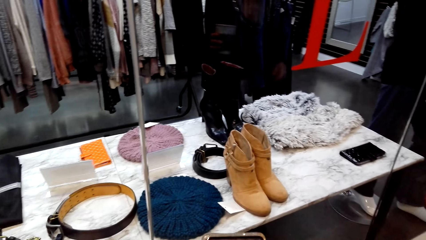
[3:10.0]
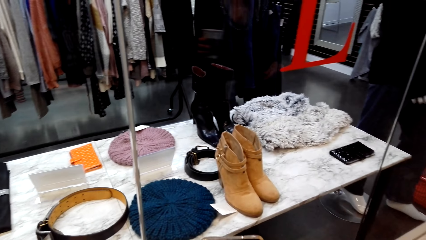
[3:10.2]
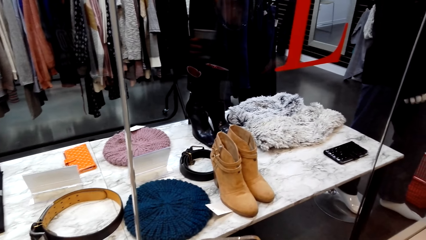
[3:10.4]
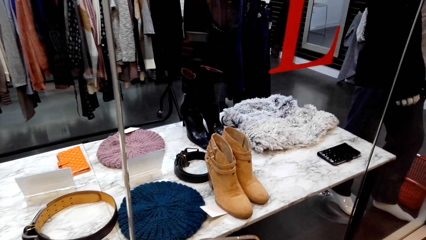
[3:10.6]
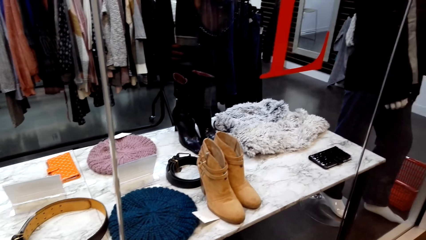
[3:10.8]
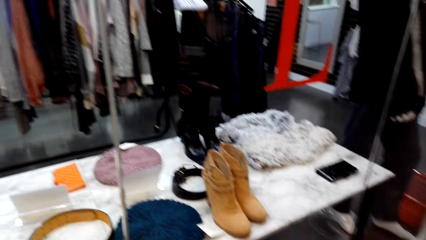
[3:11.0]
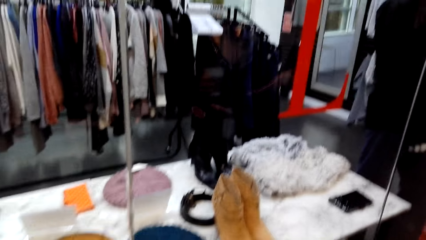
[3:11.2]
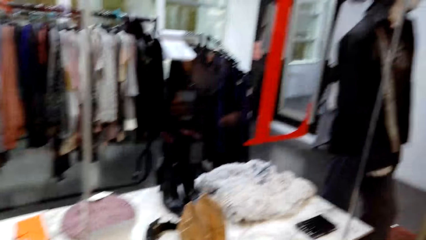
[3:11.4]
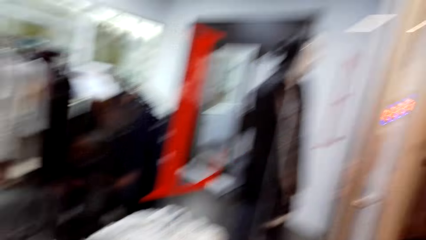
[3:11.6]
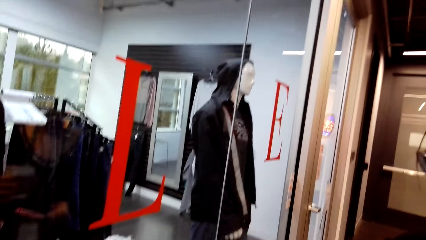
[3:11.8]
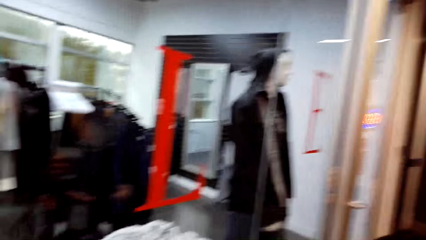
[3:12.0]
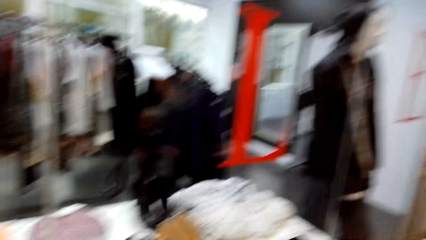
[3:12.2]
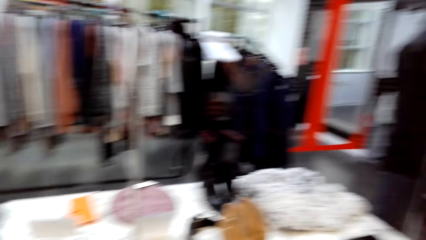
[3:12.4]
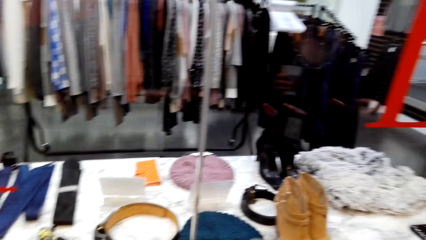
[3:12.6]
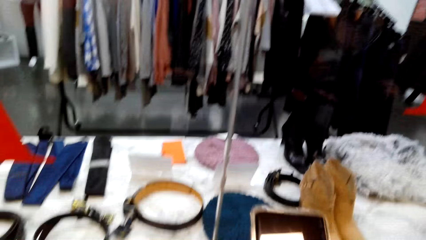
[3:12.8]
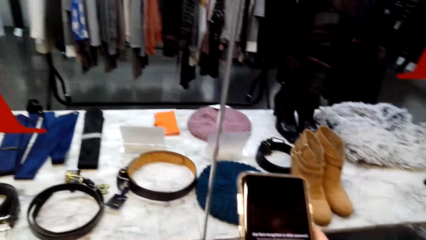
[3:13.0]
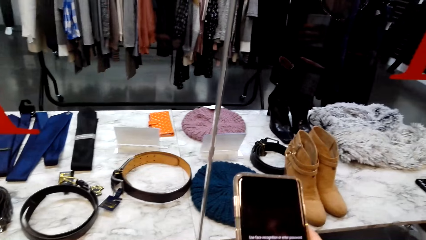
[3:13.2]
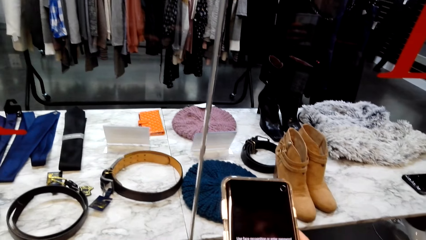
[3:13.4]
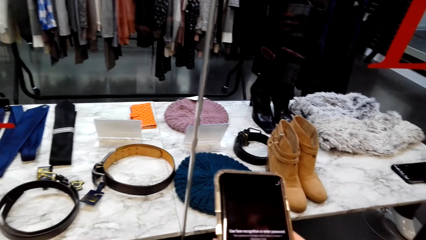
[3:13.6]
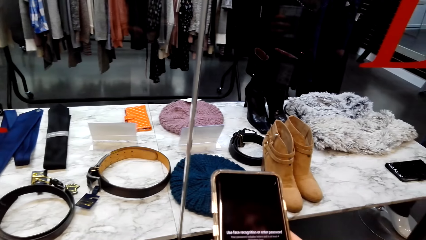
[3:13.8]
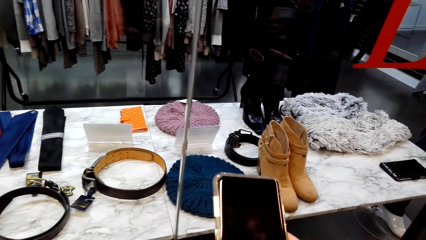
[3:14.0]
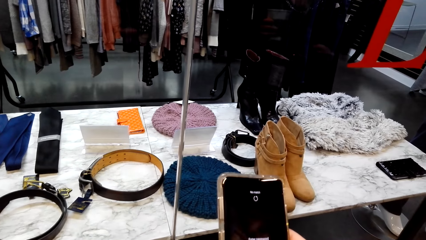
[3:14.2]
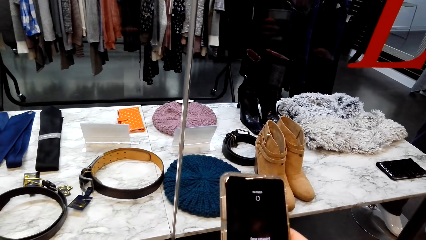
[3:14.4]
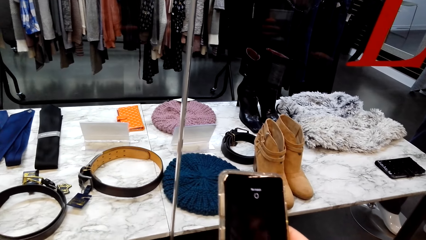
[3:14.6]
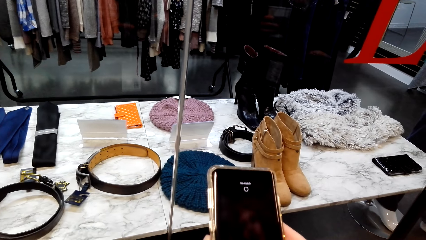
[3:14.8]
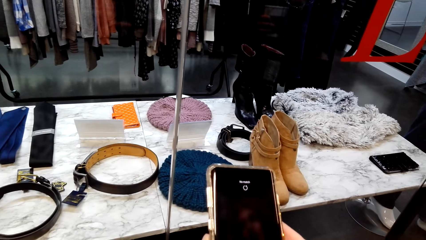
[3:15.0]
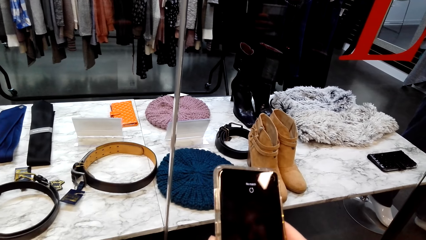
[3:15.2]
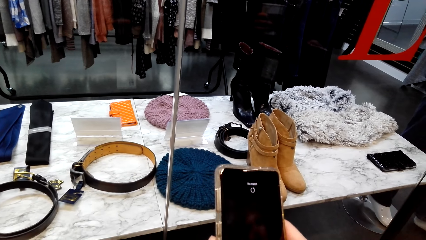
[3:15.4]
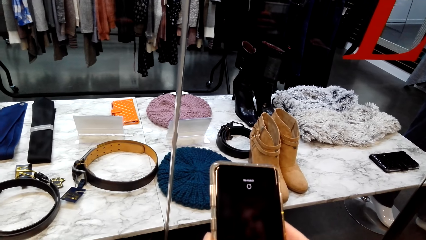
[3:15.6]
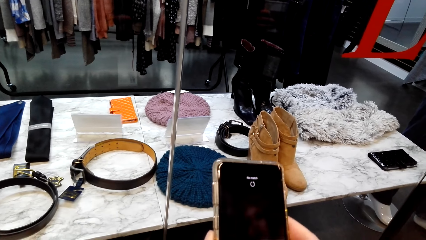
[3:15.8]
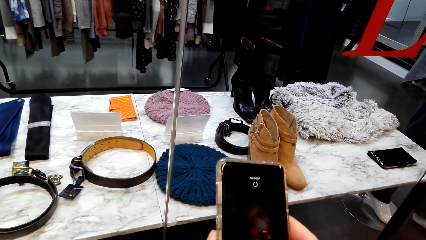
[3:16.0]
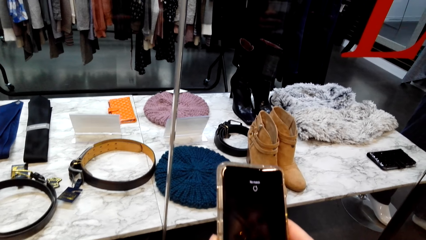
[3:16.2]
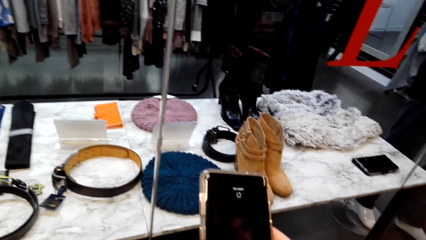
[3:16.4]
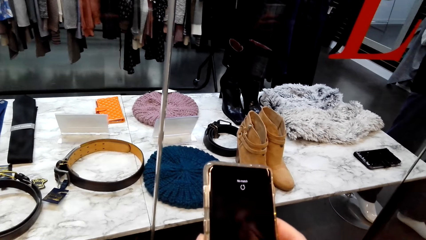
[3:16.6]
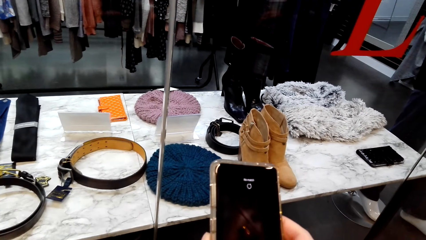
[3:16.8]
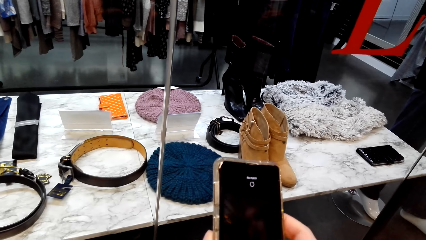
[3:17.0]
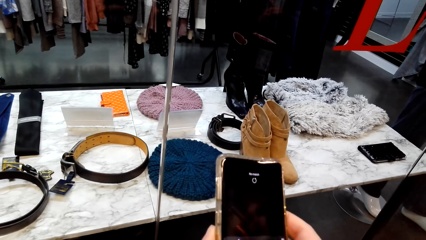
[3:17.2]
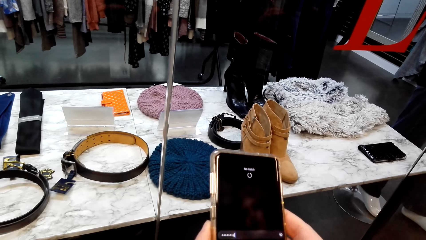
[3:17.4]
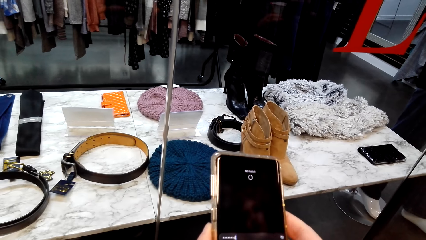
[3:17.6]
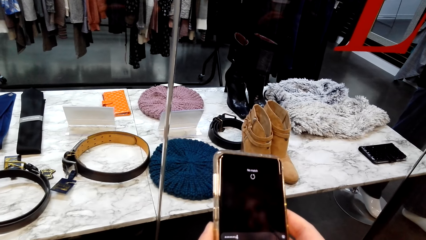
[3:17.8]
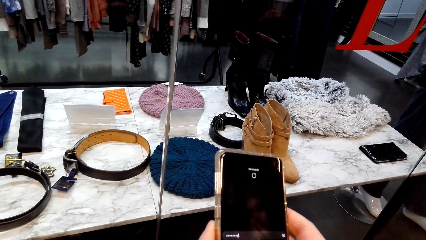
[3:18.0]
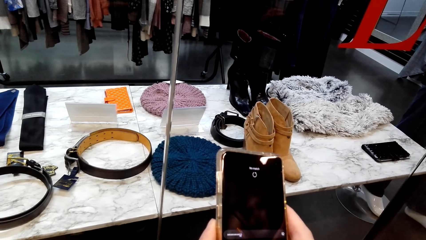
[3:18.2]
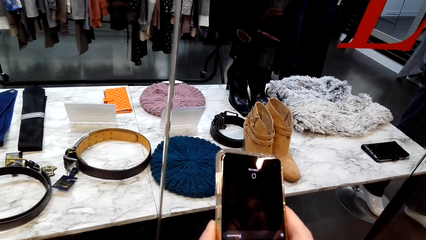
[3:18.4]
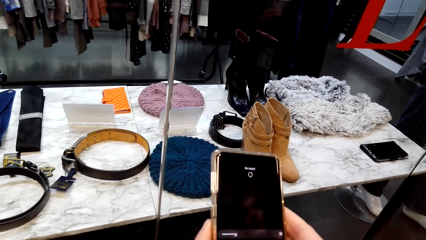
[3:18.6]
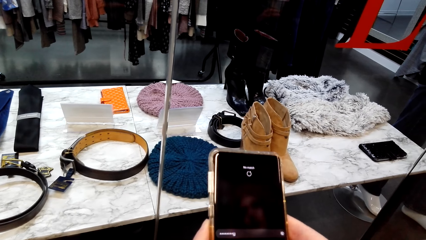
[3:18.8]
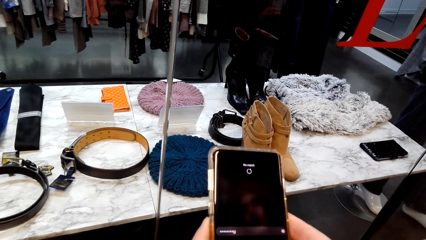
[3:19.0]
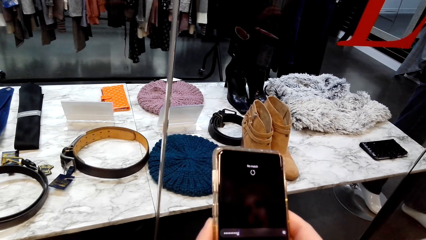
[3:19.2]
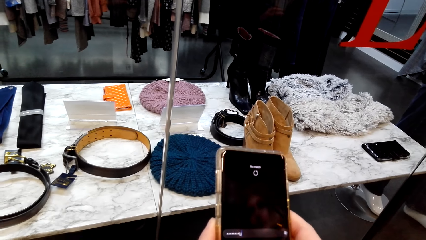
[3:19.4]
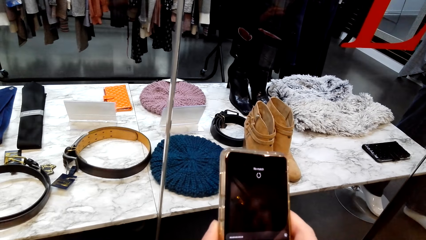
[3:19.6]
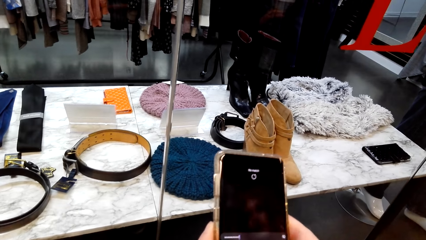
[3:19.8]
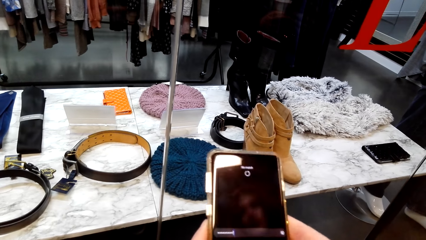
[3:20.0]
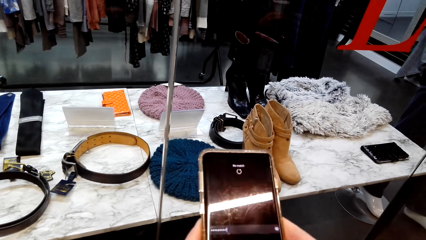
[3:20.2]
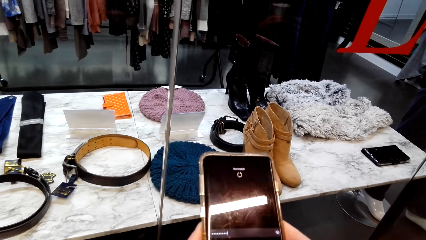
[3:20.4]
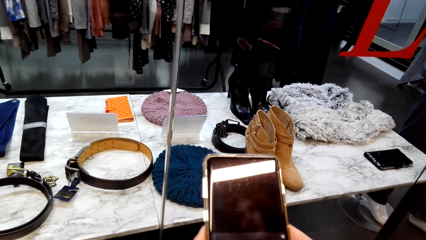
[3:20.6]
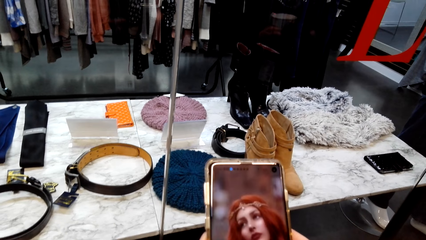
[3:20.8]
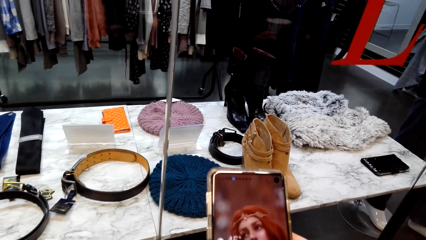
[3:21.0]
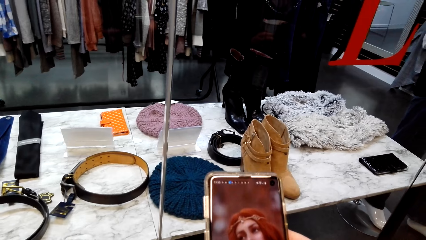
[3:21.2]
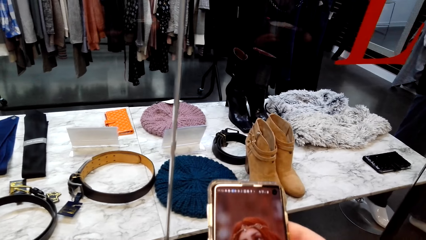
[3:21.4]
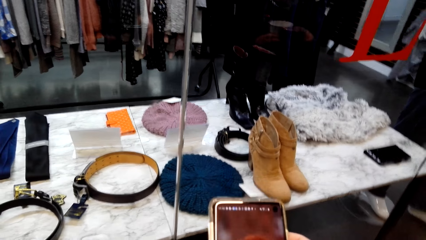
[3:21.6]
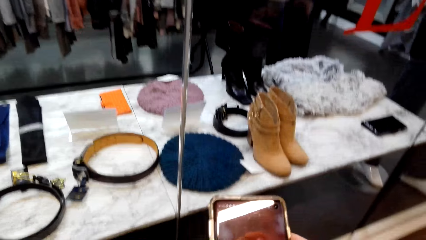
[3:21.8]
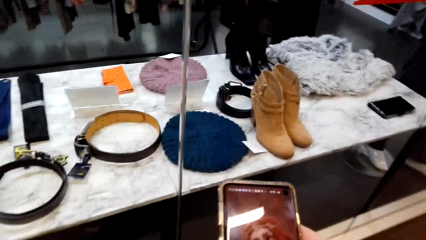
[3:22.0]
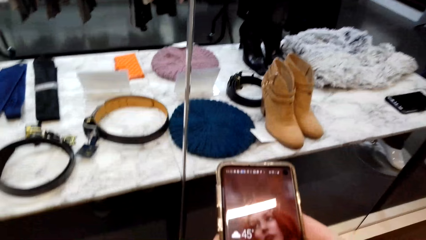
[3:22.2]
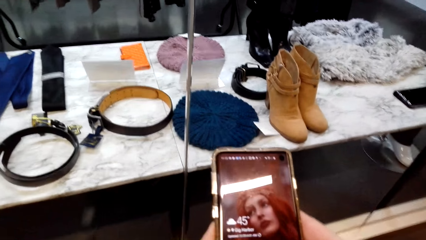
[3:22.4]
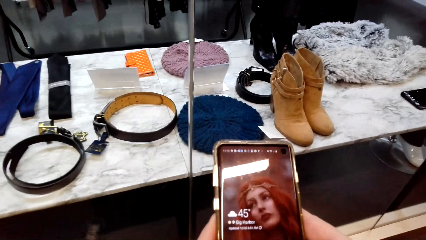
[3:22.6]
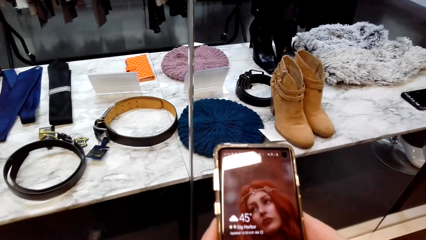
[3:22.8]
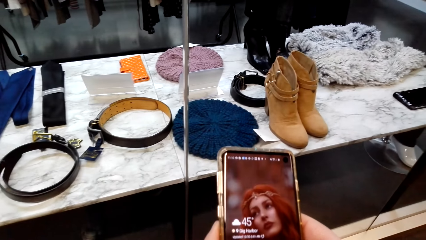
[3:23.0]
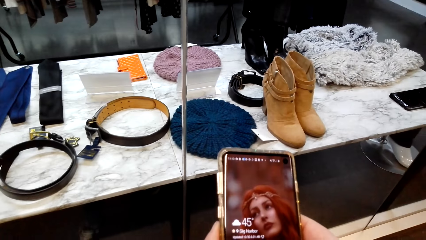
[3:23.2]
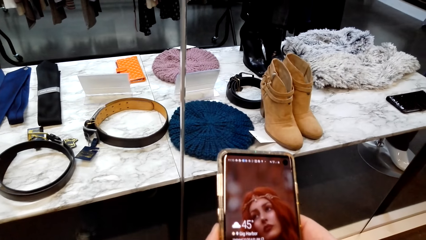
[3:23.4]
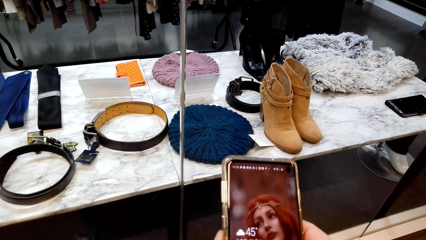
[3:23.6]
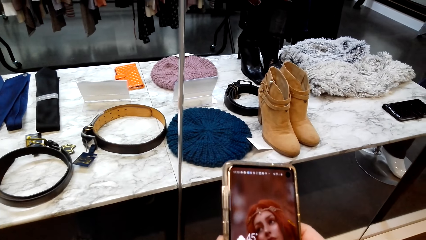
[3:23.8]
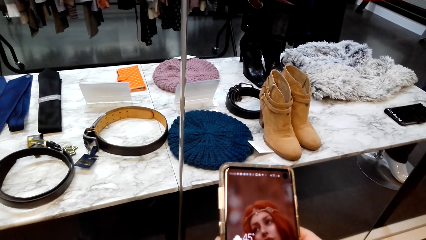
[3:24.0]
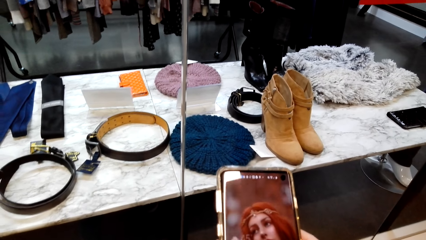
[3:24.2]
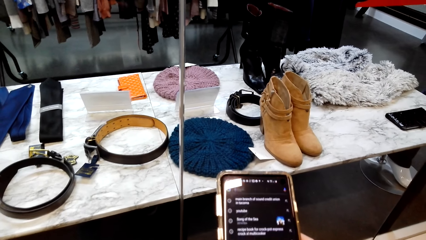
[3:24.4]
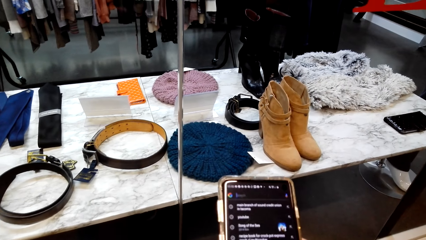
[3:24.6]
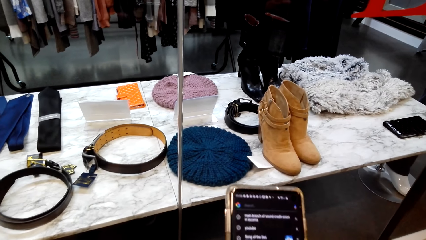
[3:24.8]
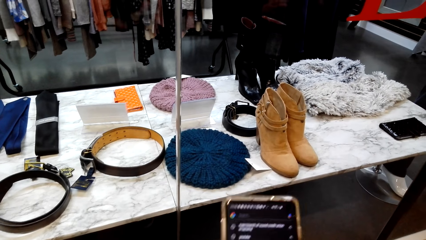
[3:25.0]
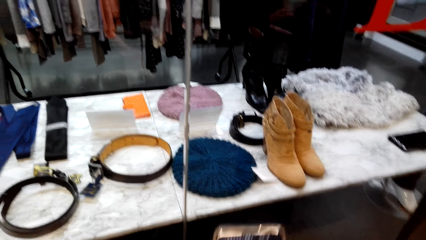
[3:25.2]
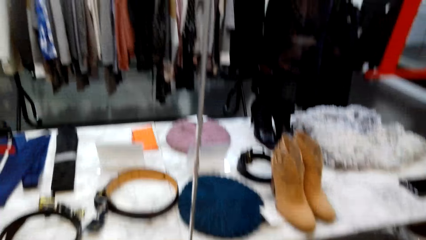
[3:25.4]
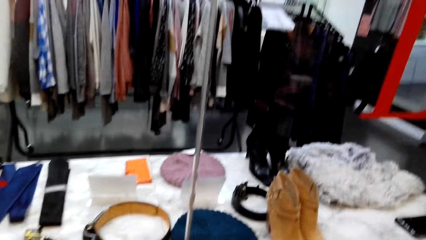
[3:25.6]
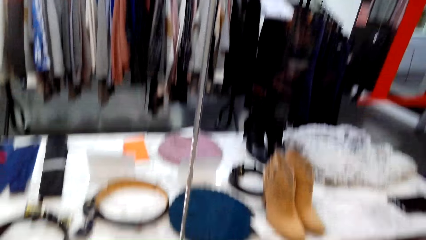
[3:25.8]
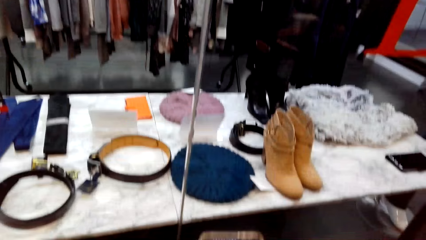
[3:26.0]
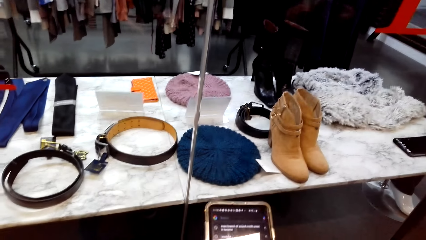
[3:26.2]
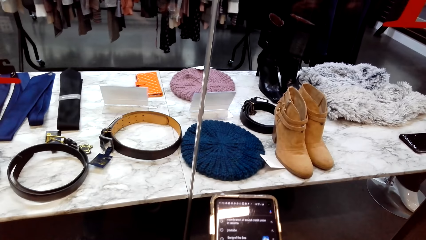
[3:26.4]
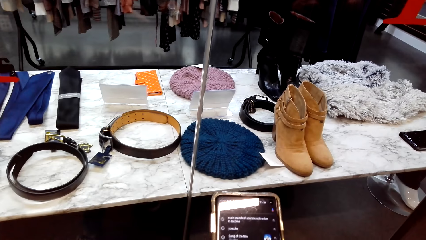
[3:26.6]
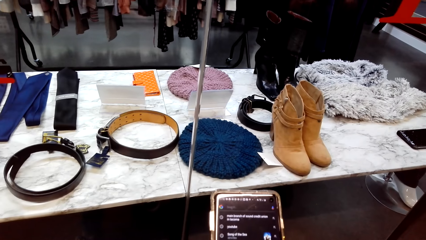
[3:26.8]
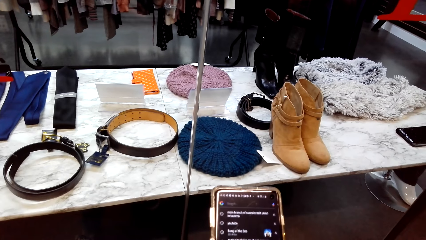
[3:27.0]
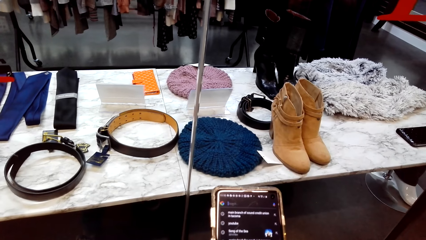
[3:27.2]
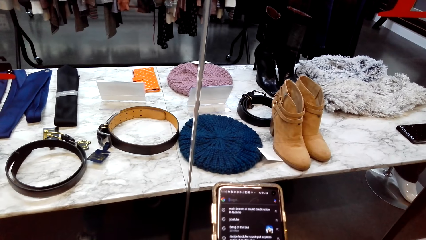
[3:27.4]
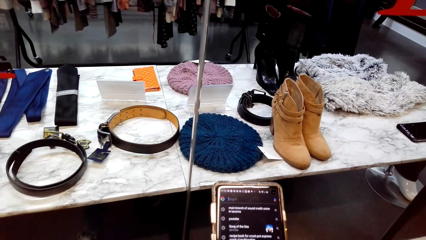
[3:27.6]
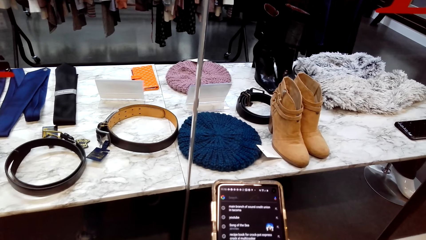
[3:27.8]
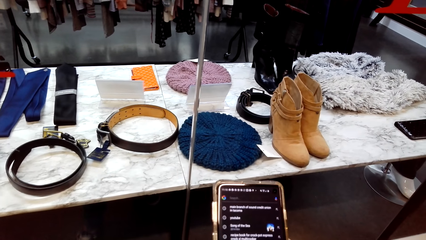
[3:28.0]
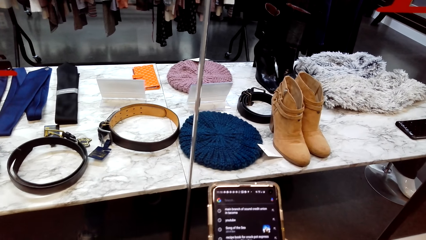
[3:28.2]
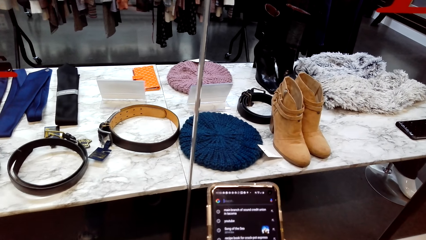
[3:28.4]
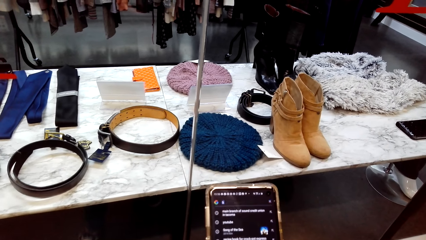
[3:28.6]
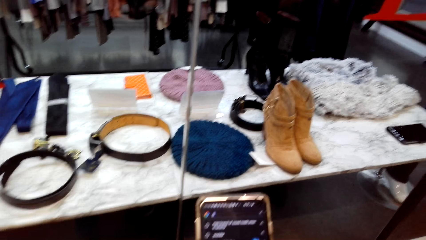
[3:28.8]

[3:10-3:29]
The camera wearer uses the phone.
